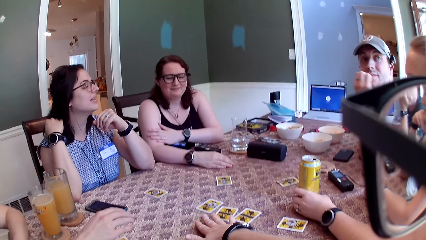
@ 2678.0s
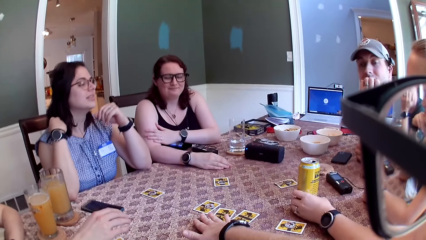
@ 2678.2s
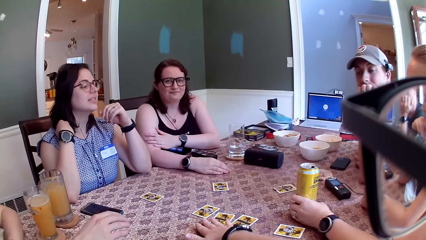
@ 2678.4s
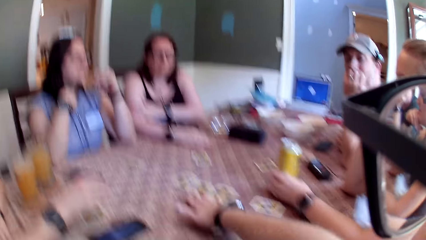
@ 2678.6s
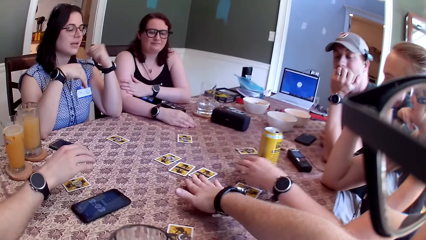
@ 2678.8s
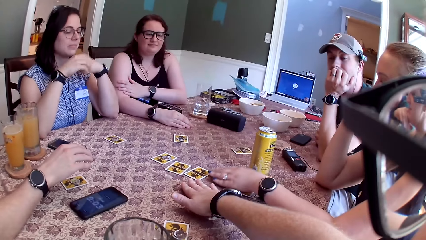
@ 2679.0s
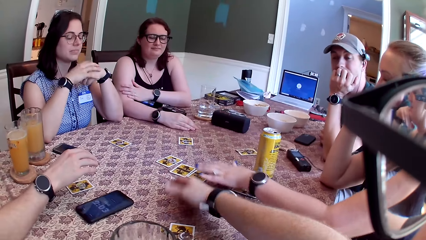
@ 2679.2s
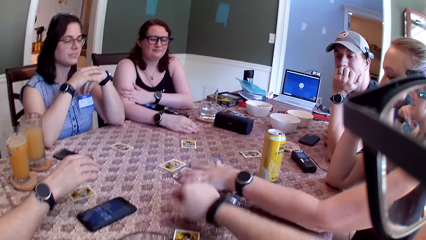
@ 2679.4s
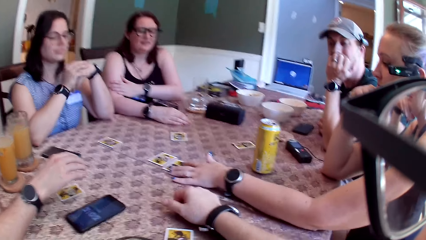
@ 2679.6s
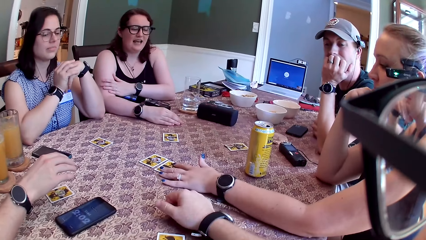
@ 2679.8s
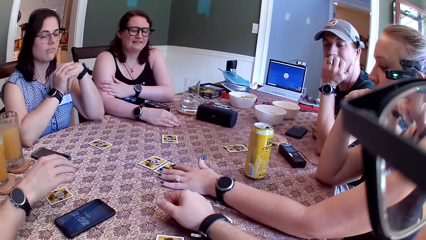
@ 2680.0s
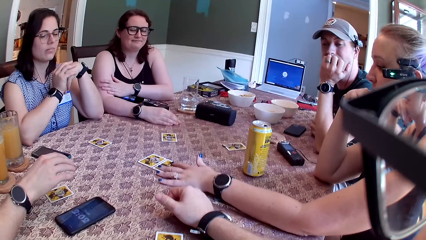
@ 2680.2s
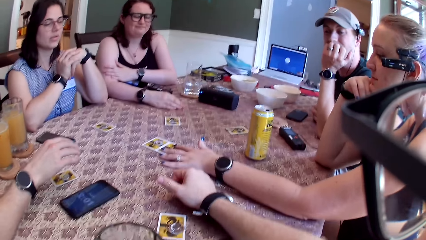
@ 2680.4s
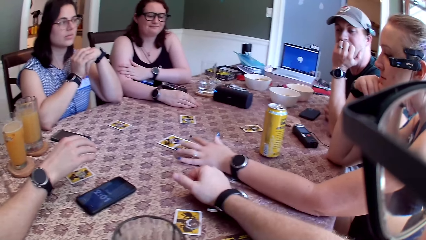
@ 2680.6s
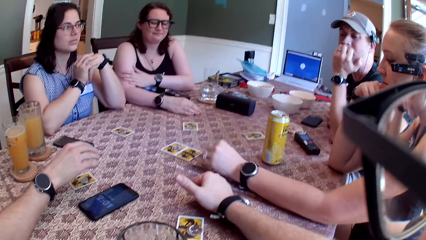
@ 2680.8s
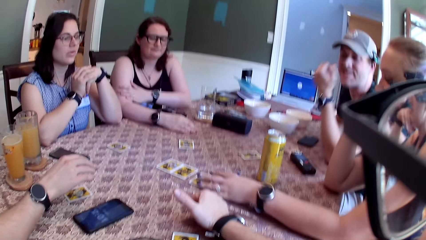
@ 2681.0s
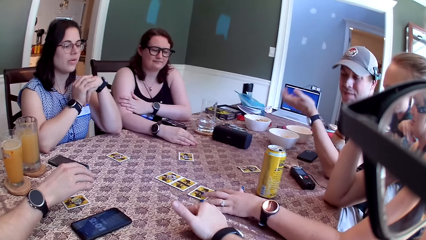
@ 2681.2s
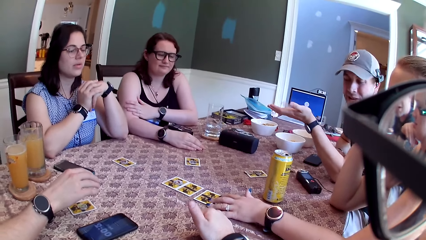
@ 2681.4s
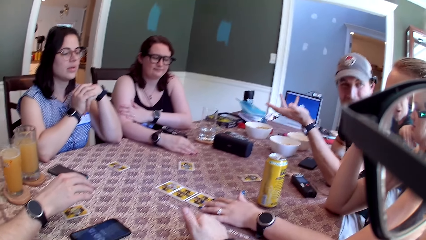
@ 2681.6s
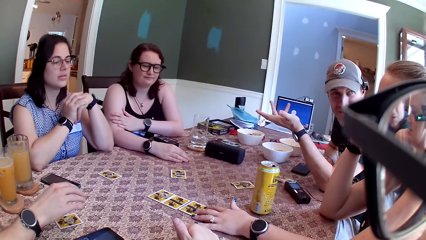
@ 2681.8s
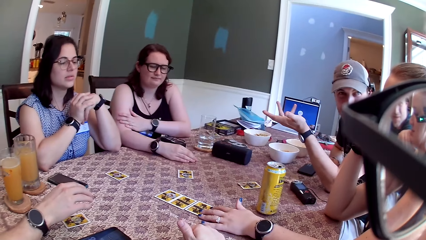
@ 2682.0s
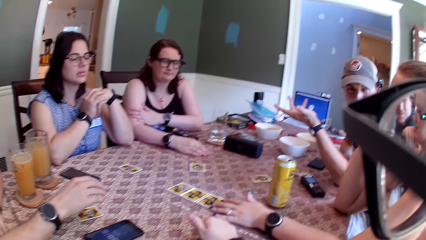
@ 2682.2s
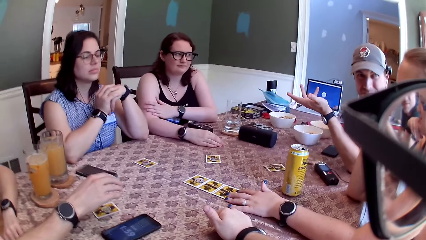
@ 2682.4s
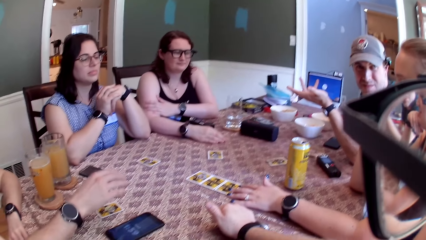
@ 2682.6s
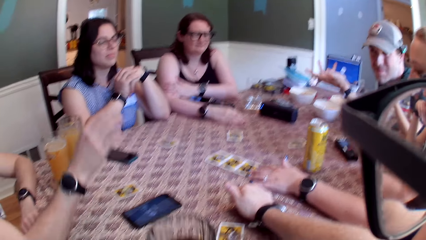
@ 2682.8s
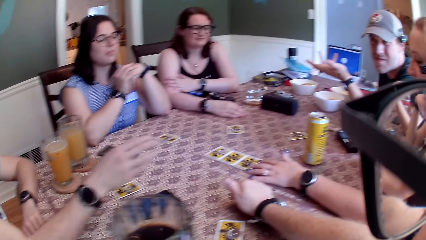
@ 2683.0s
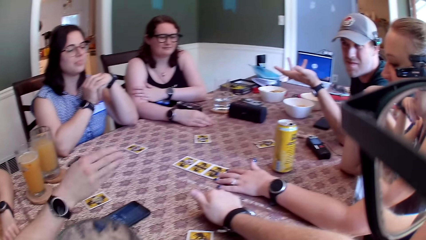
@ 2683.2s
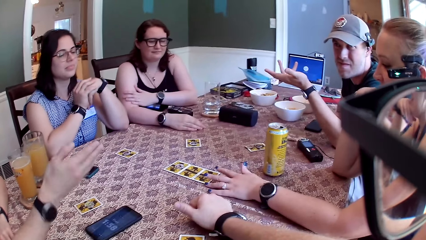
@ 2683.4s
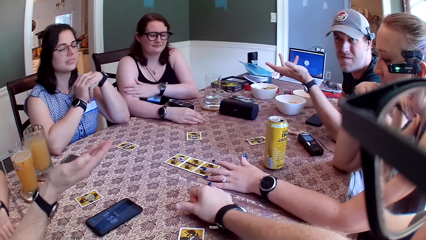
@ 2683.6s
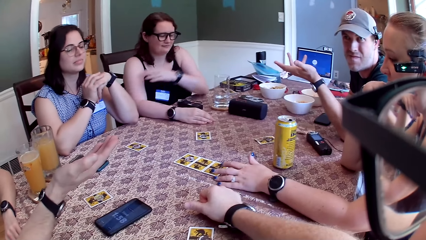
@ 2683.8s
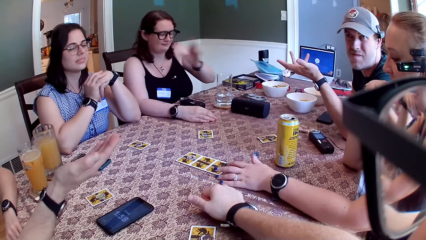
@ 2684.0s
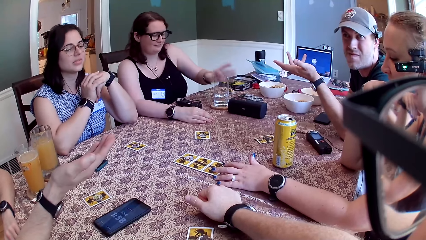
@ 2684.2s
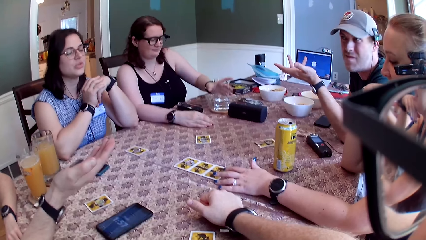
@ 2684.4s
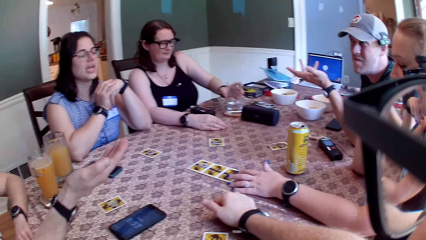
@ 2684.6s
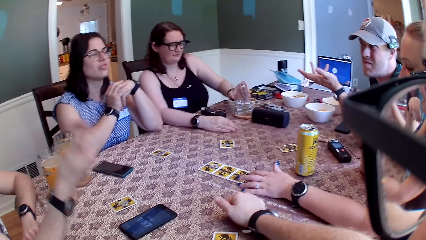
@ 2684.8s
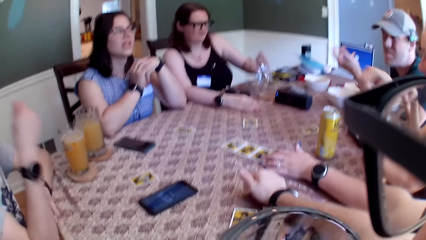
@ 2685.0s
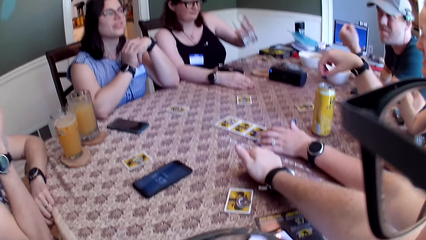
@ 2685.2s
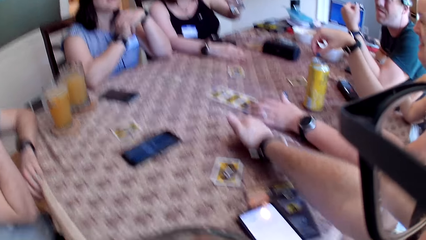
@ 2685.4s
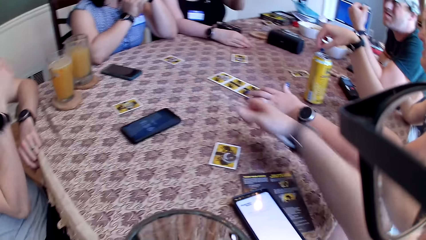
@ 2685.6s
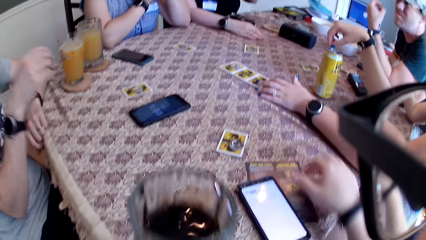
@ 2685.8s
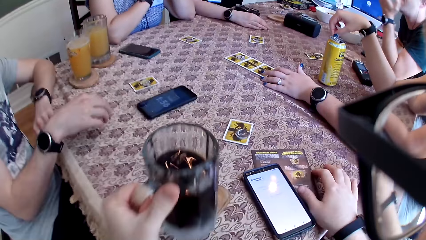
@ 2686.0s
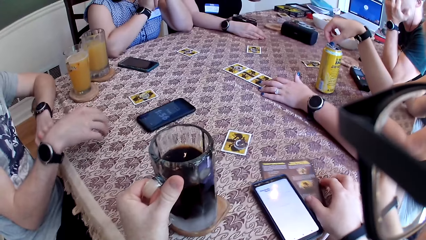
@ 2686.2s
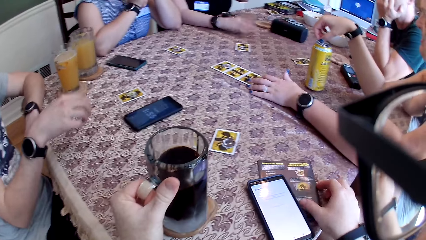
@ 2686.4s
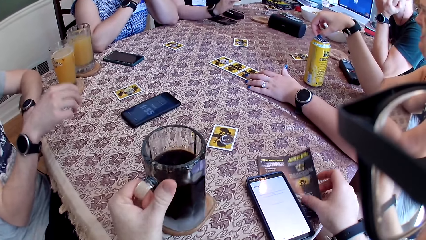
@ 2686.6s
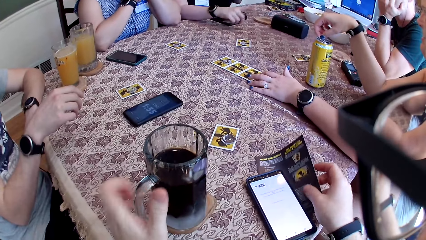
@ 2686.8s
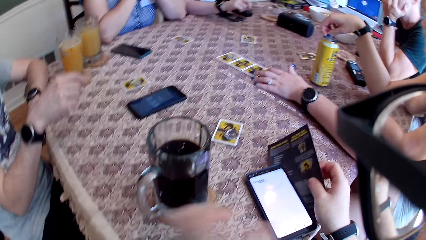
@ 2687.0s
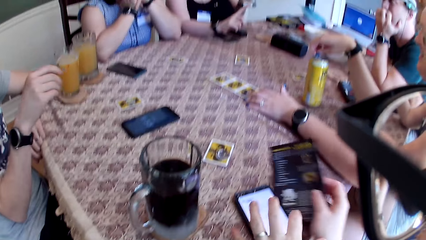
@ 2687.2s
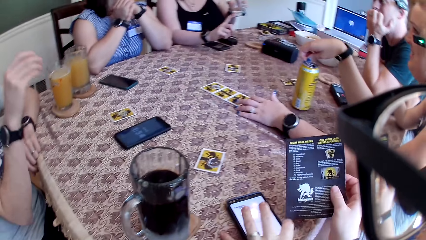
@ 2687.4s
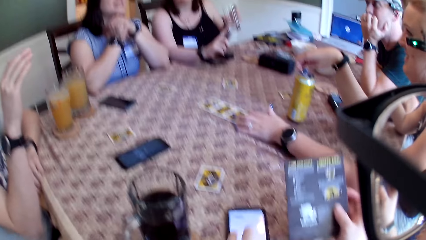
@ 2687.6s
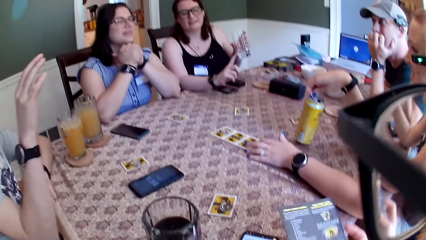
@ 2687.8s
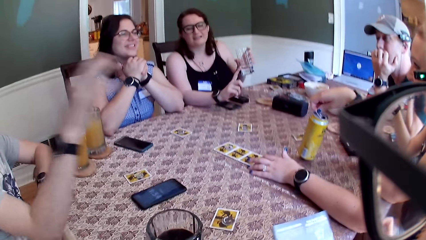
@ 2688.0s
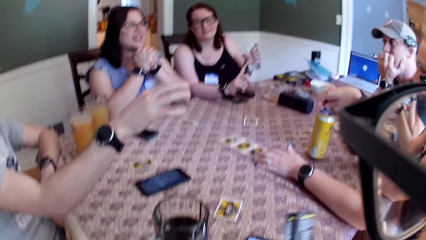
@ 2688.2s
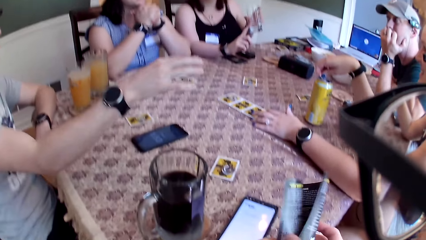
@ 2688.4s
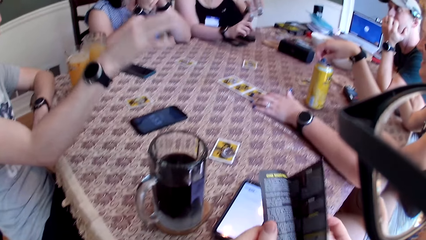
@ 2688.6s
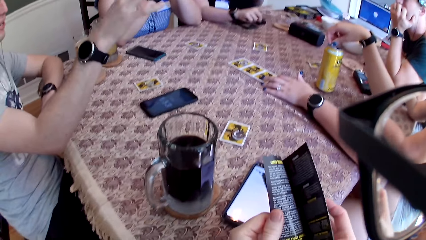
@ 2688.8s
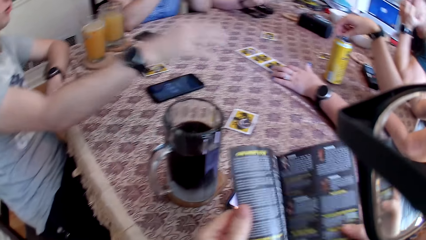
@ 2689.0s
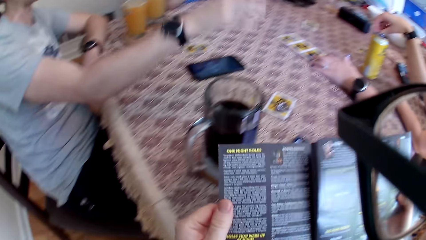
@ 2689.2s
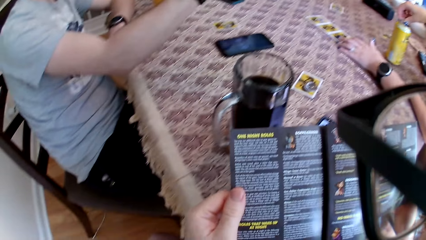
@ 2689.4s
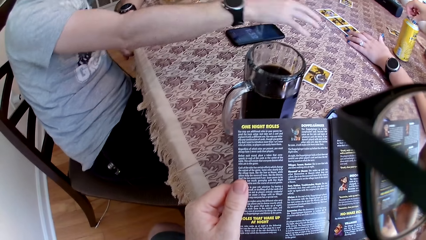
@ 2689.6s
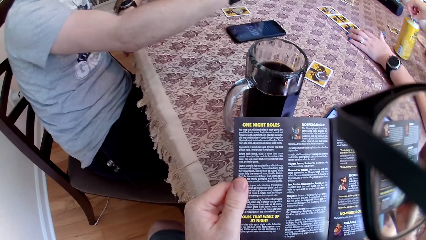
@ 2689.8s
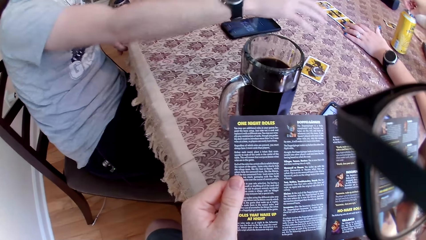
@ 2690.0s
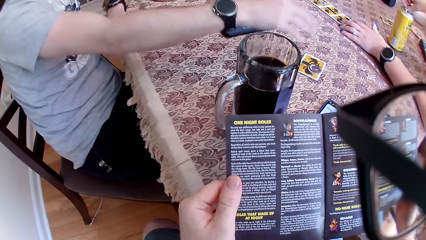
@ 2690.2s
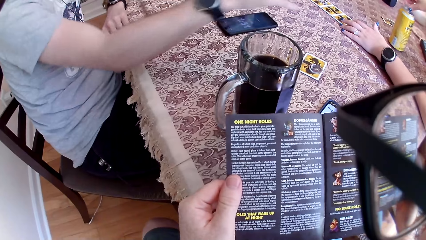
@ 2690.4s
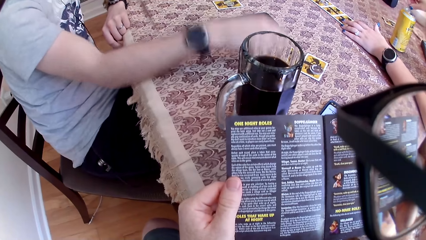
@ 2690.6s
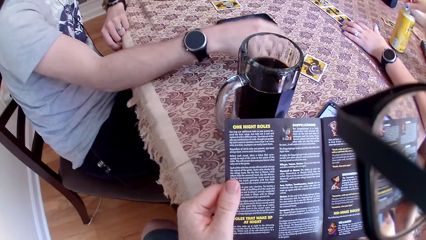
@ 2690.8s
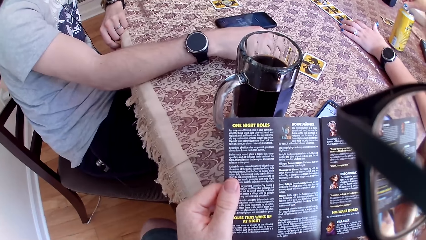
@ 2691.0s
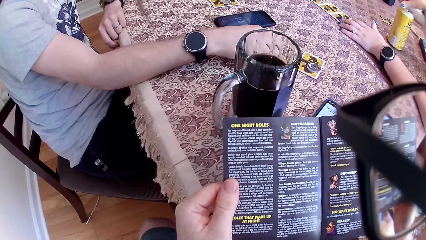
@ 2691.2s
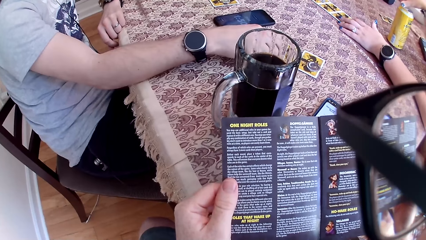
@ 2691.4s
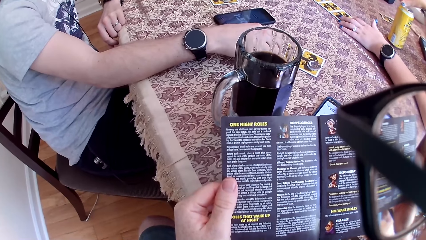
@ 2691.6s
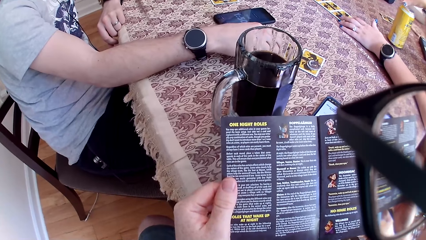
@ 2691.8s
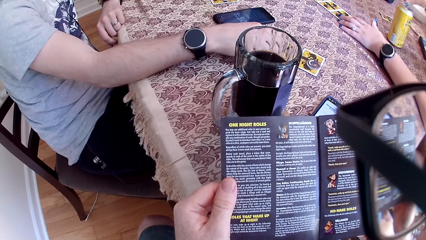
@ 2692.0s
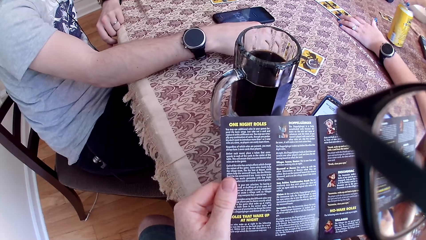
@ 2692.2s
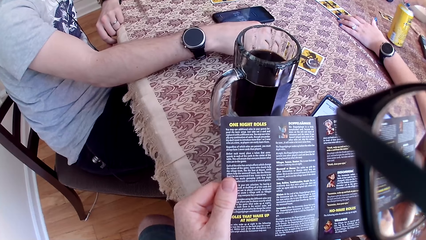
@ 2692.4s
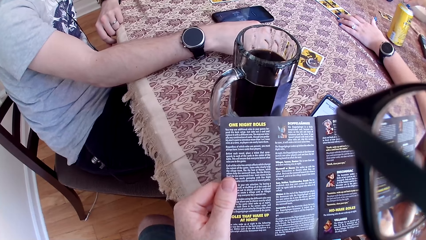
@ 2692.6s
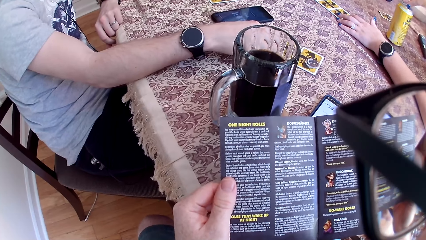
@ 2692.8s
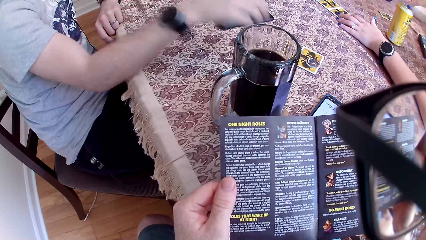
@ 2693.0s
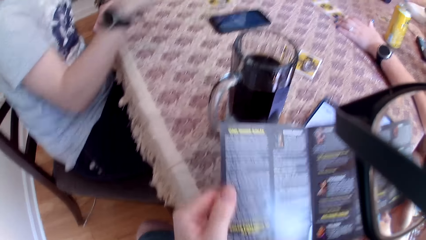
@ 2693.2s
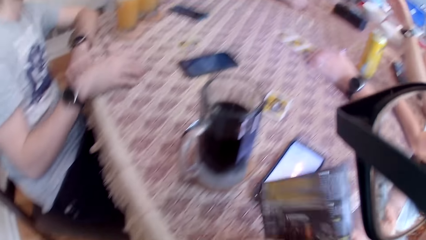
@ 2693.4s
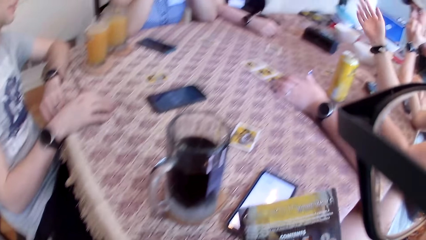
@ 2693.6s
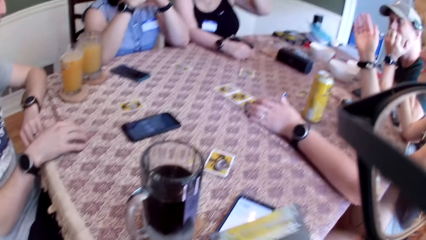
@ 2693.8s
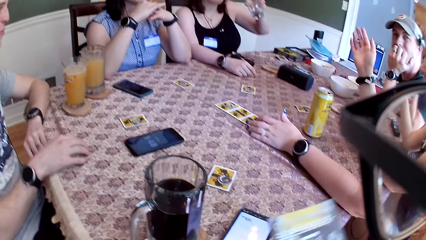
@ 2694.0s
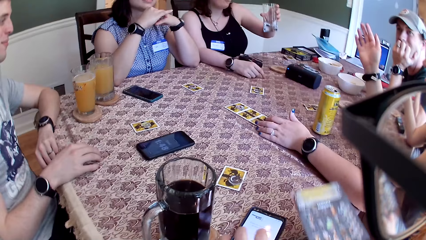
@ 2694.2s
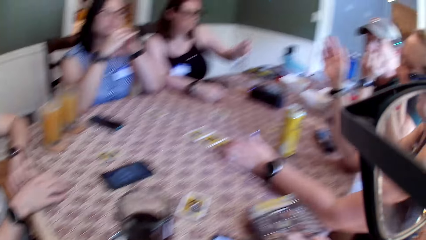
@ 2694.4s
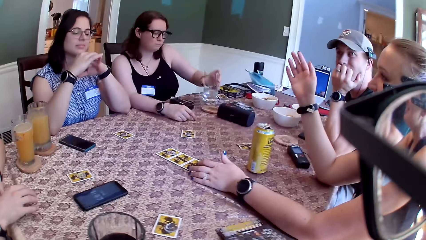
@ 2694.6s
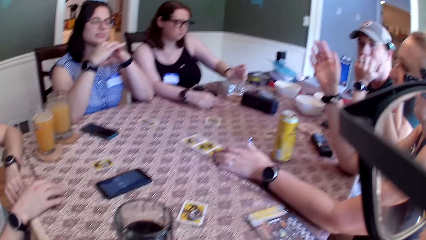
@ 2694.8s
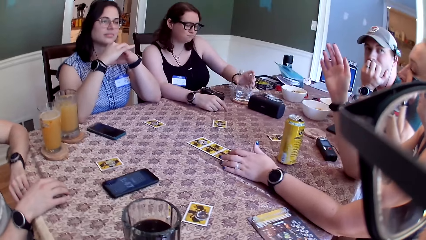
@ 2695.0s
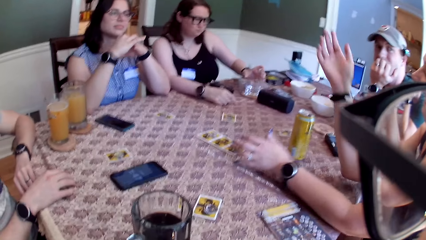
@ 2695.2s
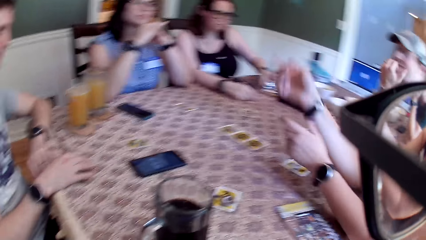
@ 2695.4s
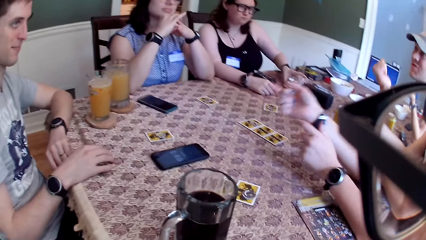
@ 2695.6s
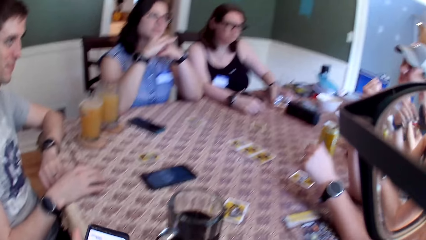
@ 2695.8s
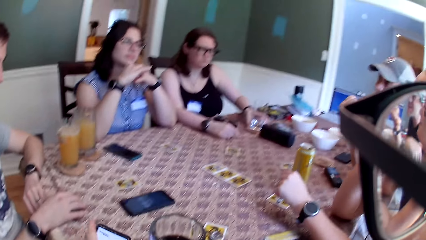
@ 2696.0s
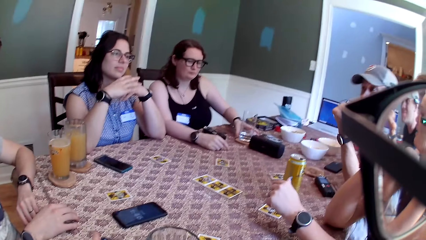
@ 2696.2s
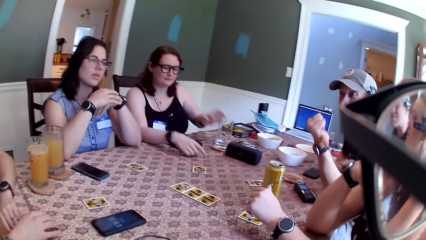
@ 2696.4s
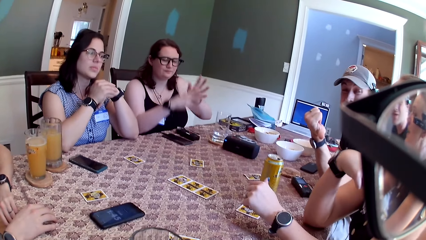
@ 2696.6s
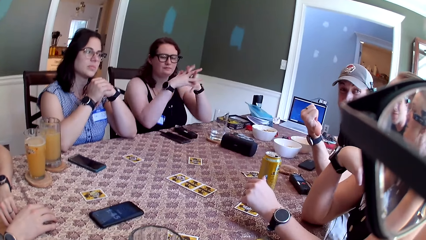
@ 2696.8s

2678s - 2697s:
The camera wearer points his right hand towards the cards on the table. A woman touches the card on the table with her left hand. A man interacts with the camera wearer. Another woman lifts a glass cup with her left hand. The first woman touches a pull tab of the can of drink with her right hand. The camera wearer drops the glass cup on the cup holder with his right hand and lifts a pamphlet or brochure with his right hand. He shifts the phone with his left hand. He opens the pamphlet with both hands. He reads the brochure and folds the brochure. He drops the pamphlet on the table with his right hand. The other woman puts the cup on the table with her left hand.
